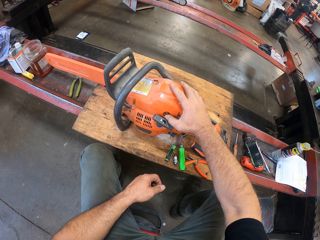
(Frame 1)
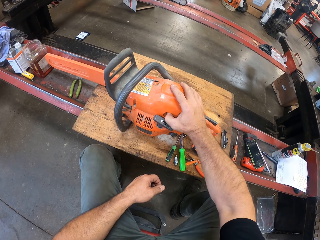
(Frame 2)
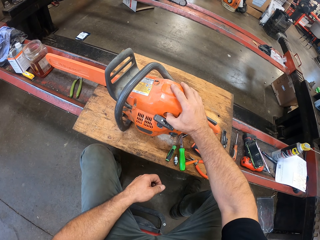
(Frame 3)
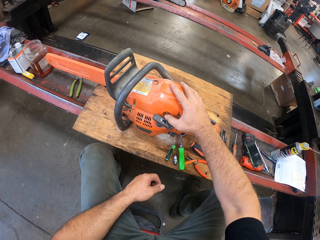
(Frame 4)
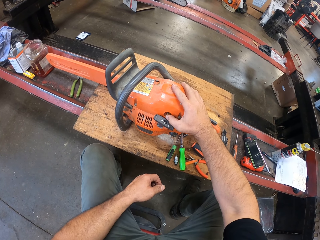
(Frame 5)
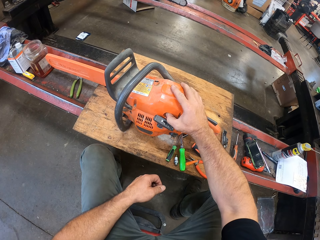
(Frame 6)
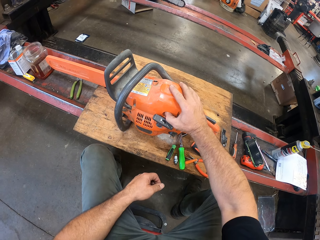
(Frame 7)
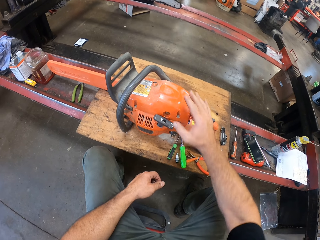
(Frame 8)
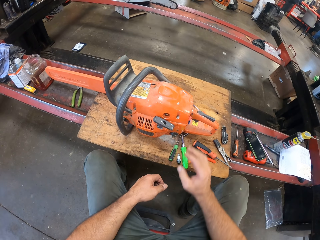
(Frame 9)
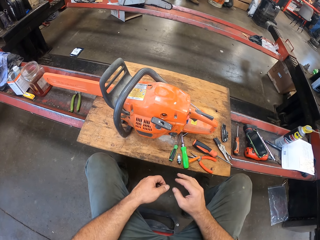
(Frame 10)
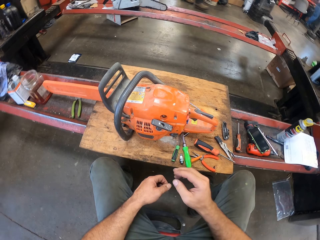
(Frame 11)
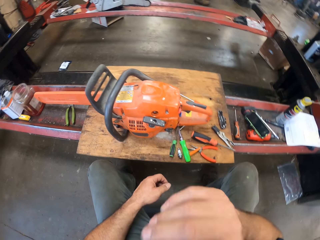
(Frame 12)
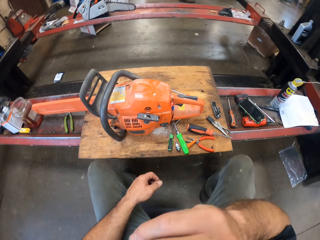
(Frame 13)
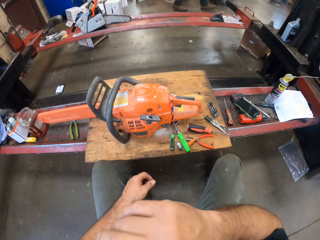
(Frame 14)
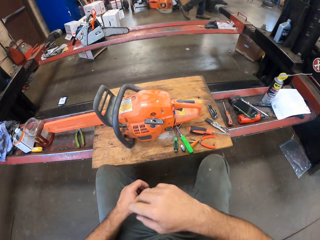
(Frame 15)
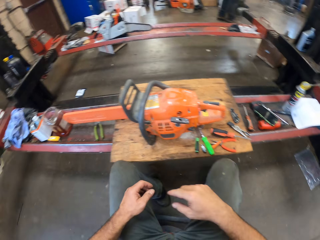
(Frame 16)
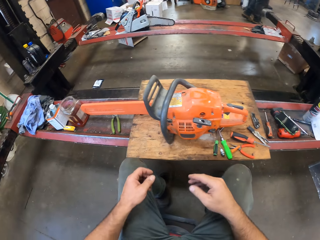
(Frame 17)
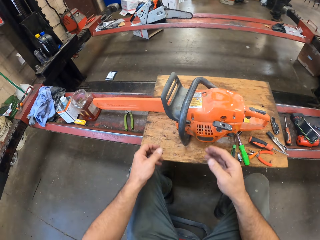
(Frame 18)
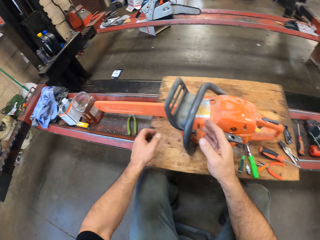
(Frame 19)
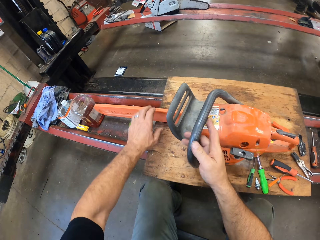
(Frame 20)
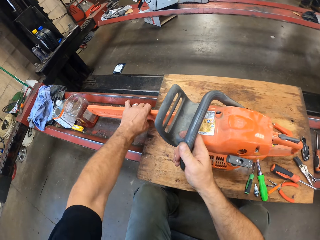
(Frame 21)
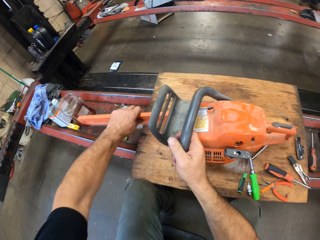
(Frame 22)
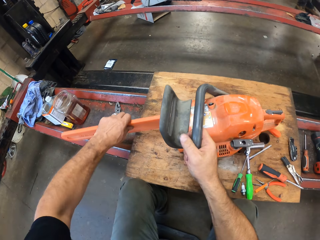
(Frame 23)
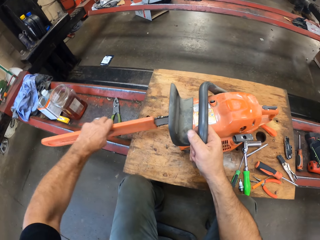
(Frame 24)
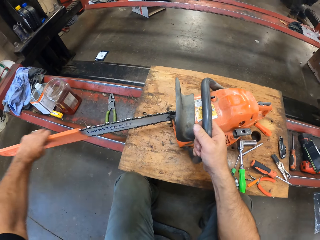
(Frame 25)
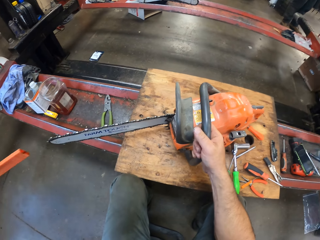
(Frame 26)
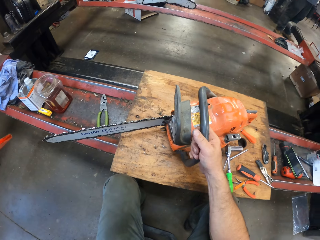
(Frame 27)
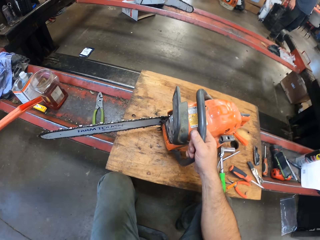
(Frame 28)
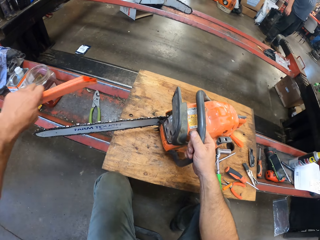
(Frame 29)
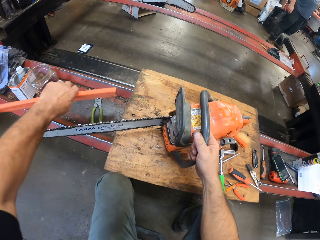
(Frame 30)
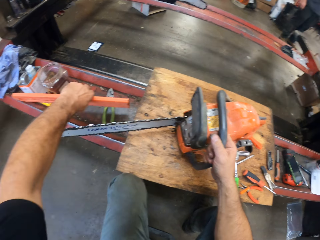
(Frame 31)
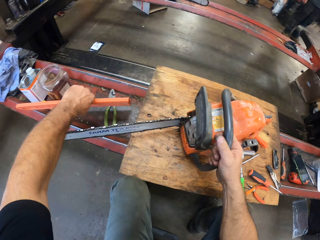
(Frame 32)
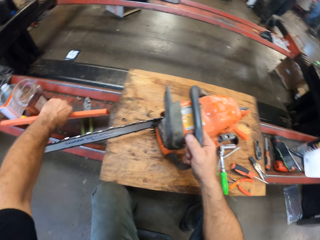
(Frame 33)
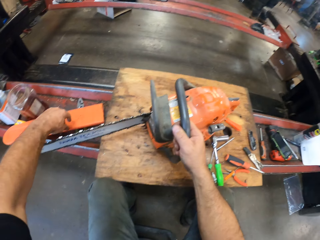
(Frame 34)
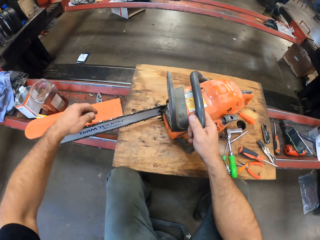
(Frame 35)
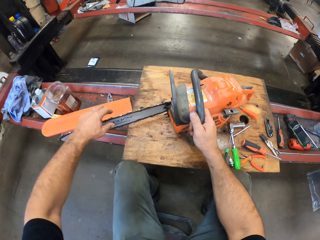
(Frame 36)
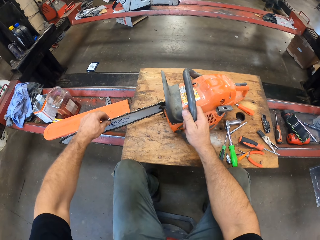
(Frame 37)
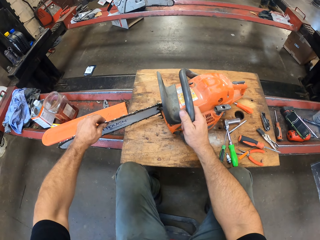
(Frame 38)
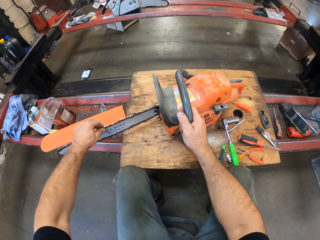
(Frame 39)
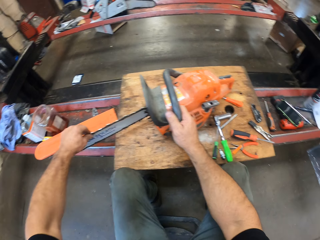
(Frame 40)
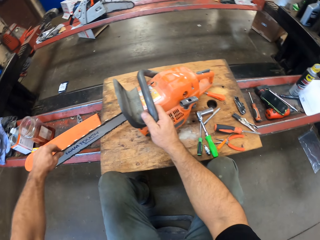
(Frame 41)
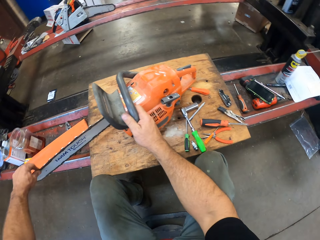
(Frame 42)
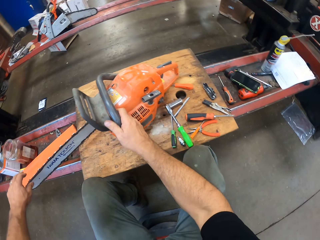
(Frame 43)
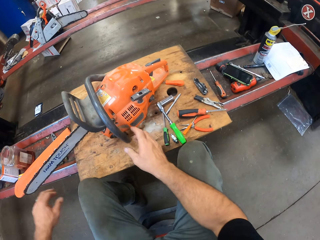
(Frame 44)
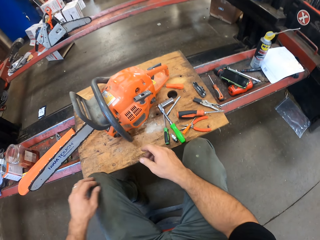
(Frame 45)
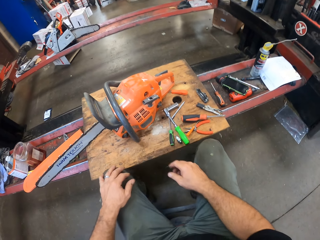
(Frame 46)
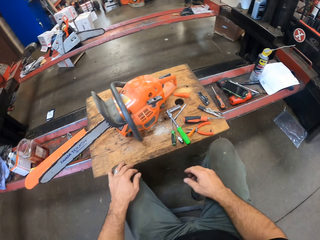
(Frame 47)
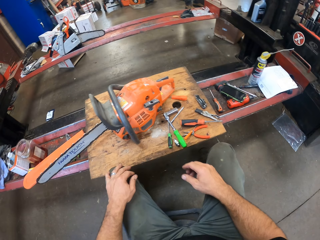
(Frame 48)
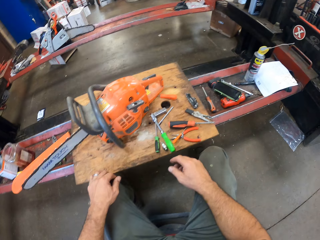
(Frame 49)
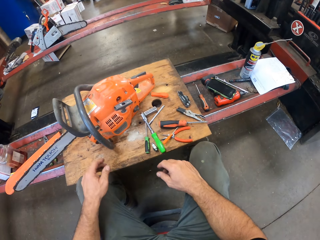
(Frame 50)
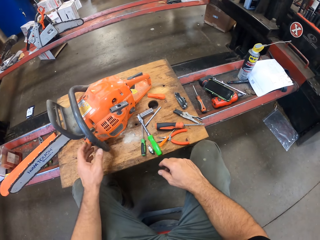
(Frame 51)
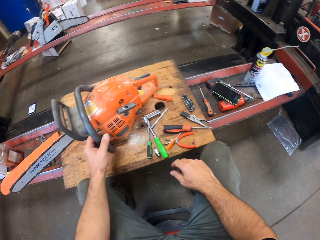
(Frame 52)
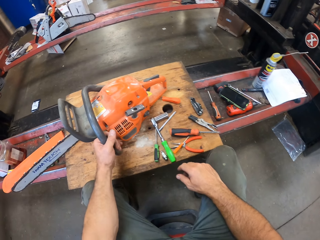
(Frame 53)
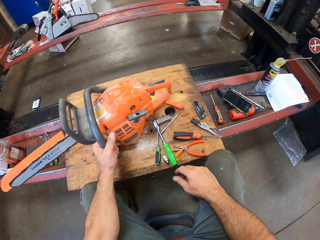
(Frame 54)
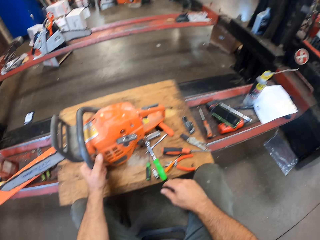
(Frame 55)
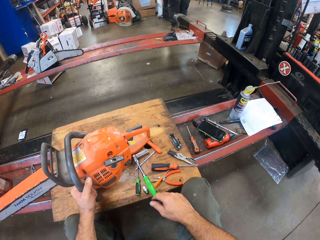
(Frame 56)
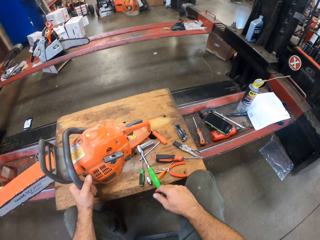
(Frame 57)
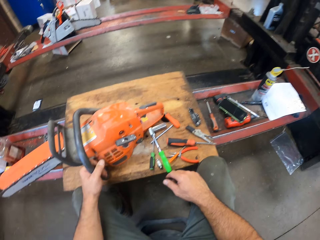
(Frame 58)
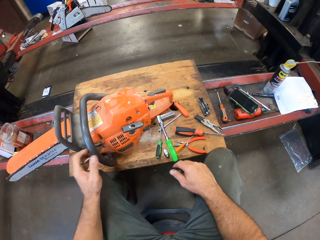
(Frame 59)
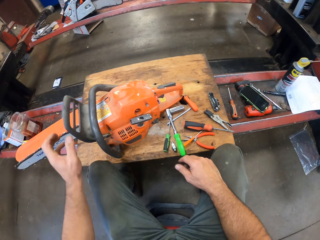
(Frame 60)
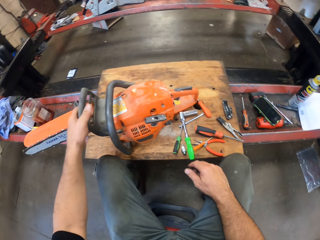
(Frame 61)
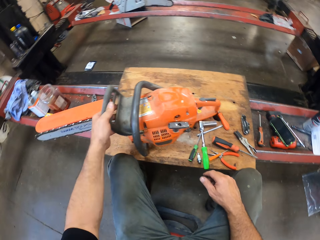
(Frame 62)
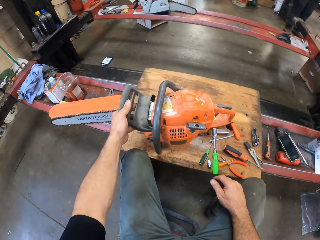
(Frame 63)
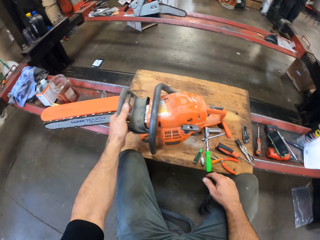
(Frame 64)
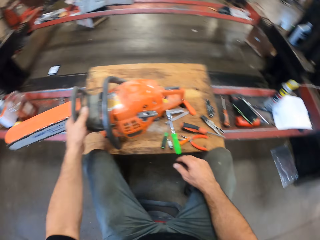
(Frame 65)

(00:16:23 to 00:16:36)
The camera wearer touches his face with his right hand. A colleague walks towards another colleague in the workshop. The camera wearer removes a chain saw bar scabbard. He holds the power saw handle. He drops the chain saw bar scabbard on the hydraulic lift. He holds the chain saw and checks the chain saw with his left hand. He adjusts the chain saw. He holds the power saw handle. He adjusts the chain saw machine with his left hand.

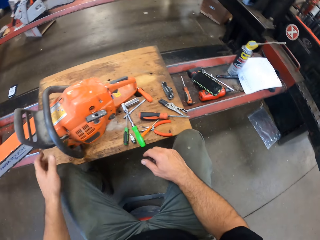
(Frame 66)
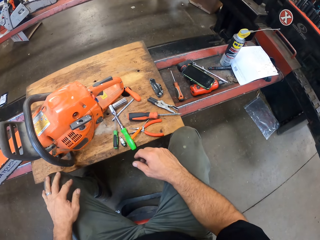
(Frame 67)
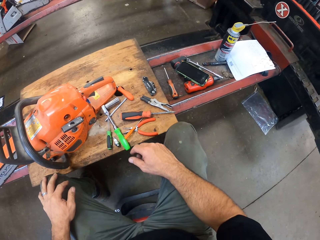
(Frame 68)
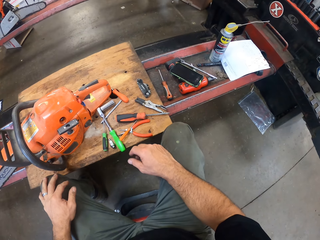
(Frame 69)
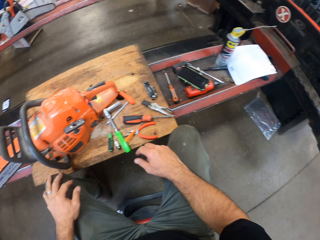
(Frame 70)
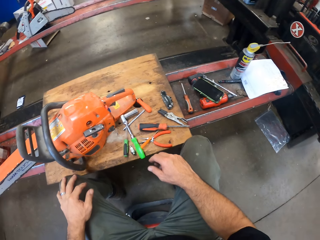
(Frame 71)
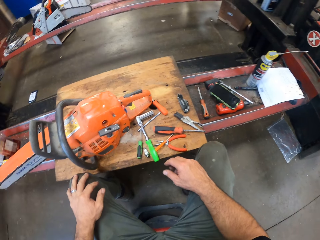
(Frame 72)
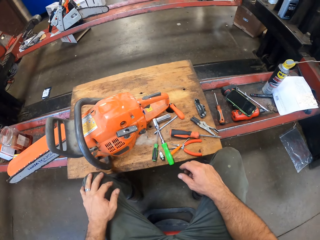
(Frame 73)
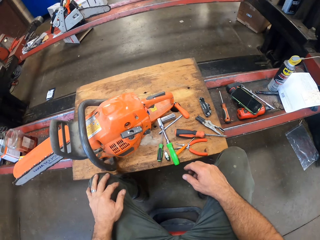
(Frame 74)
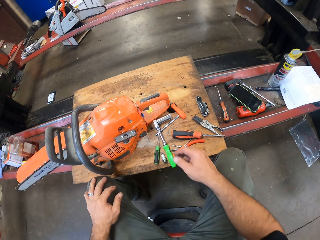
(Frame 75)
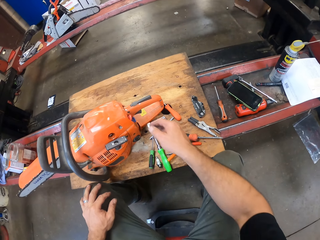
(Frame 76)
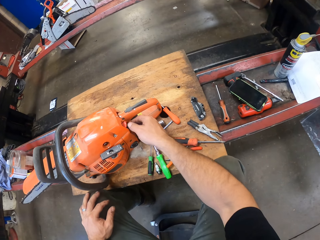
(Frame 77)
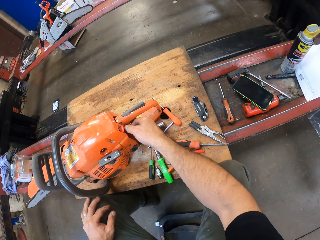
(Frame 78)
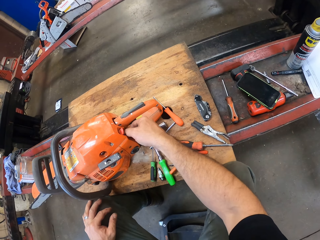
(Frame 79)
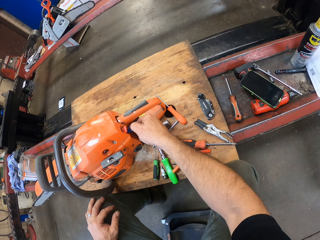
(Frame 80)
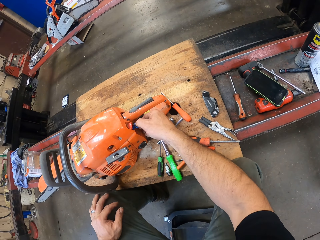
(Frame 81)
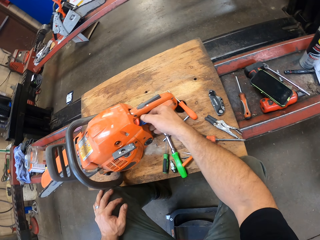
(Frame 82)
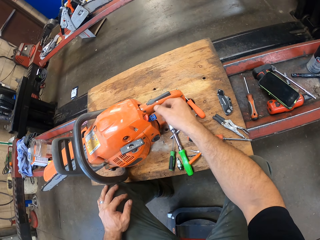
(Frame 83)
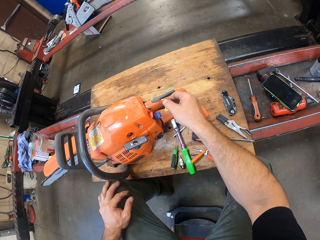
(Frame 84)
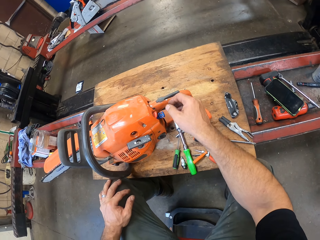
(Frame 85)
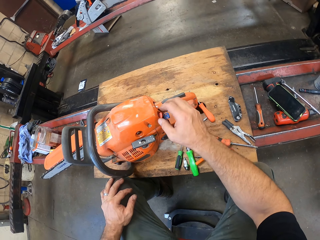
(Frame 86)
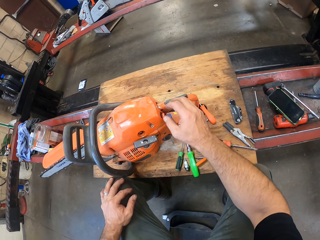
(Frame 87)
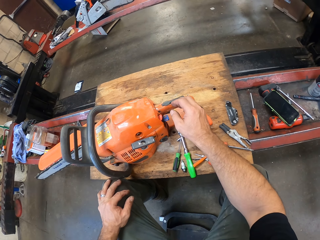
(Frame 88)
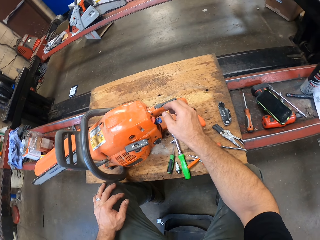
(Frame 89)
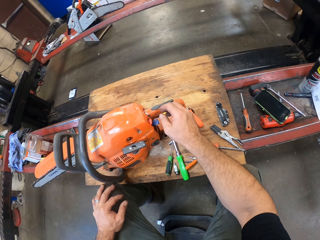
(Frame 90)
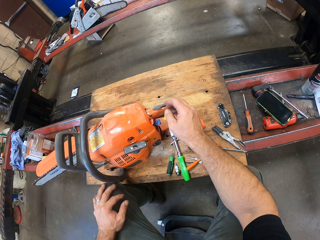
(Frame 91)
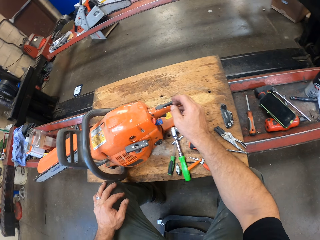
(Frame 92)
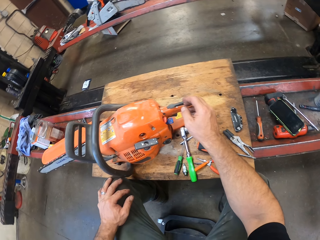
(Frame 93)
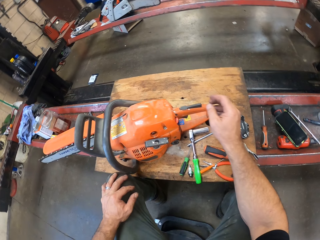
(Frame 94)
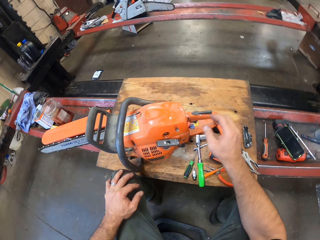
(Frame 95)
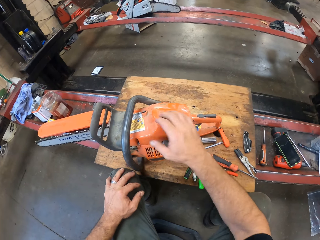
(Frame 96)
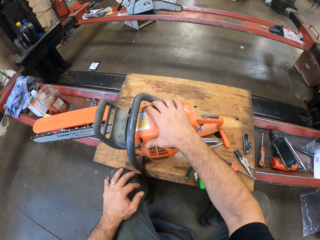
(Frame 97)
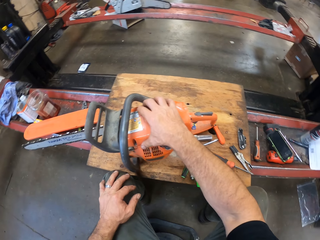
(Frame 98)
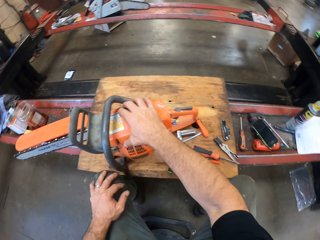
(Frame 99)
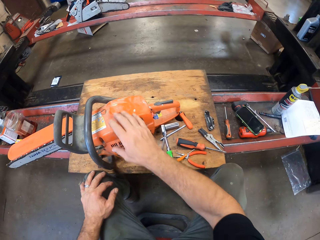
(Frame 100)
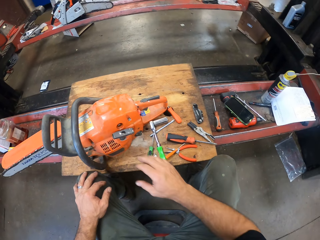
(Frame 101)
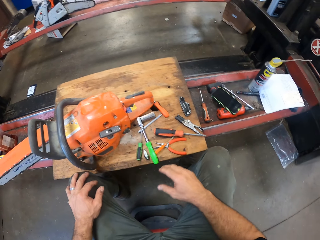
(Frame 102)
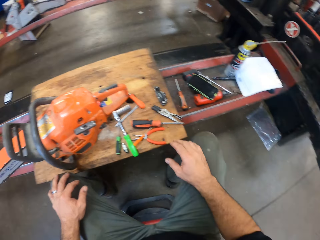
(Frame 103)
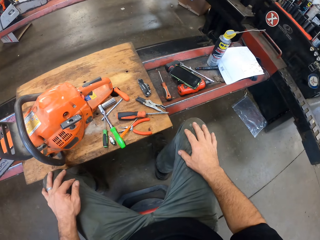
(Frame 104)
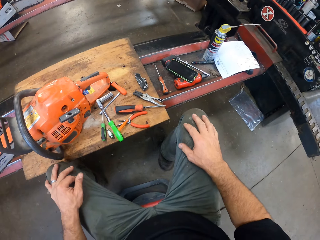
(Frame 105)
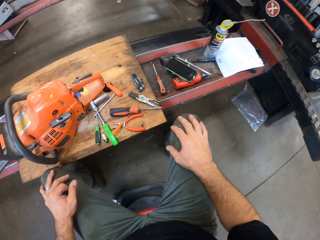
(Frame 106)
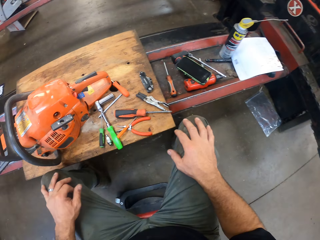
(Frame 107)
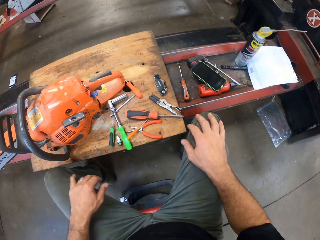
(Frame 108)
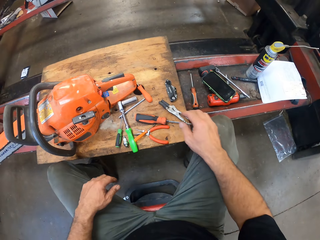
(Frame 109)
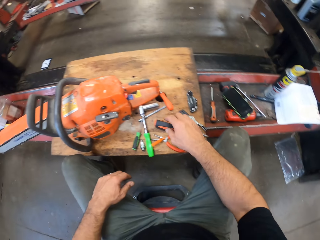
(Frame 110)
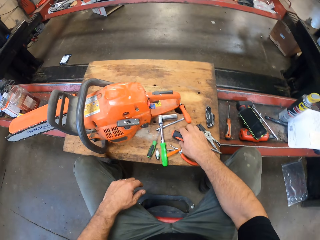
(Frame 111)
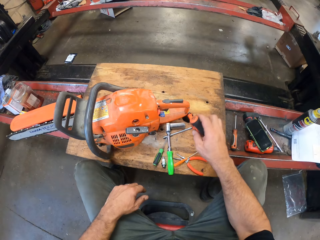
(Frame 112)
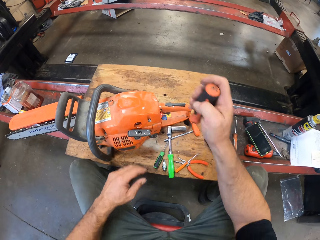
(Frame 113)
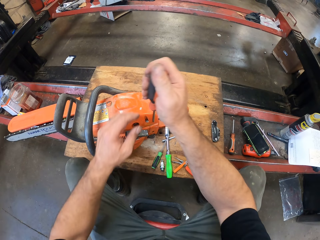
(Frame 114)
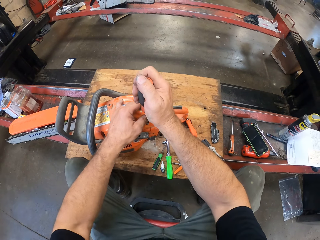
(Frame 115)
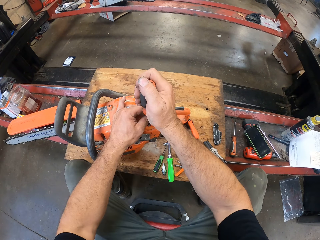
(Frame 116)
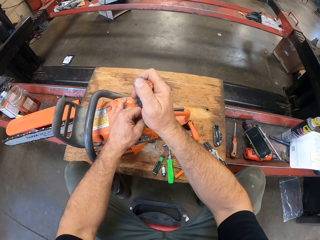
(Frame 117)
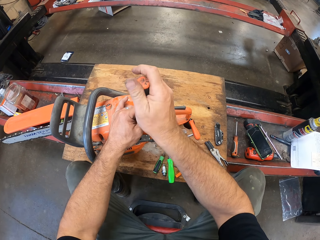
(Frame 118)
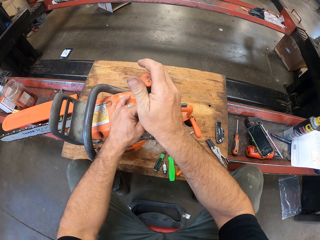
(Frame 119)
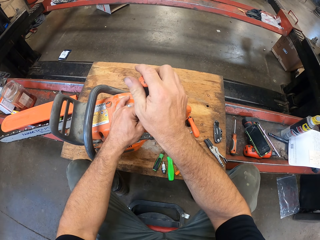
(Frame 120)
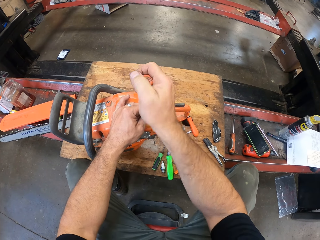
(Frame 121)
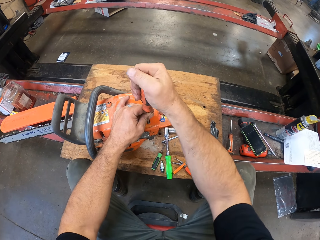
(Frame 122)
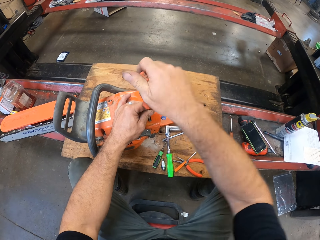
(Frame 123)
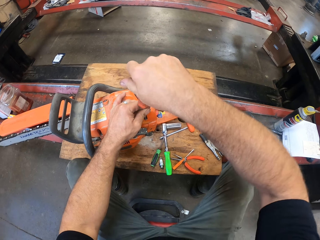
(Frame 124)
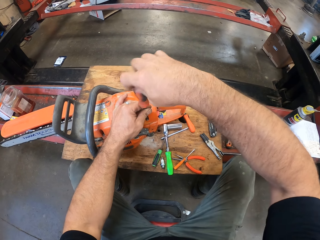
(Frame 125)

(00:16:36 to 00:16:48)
The camera wearer checks the hand guard with his left hand. He moves the camera around. He checks the oil gauge. He holds the power saw. He moves the camera around. He takes a screwdriver from the board on the hydraulic lift. He holds the screwdriver. He unscrews the screws of the chain saw machine top cover.
